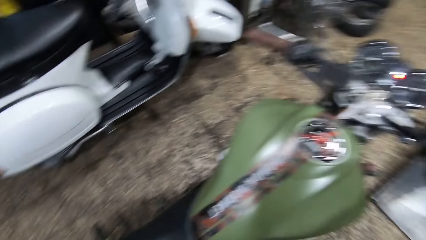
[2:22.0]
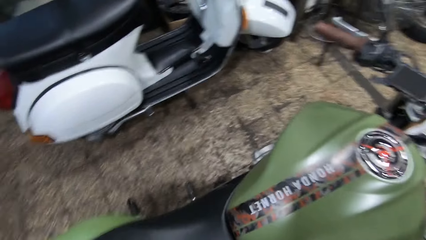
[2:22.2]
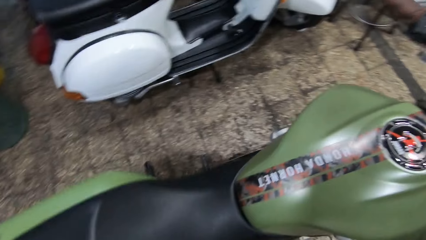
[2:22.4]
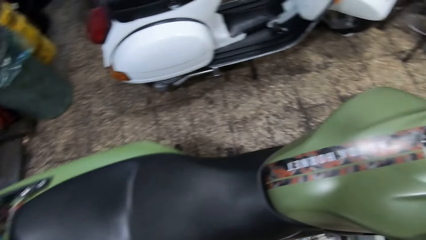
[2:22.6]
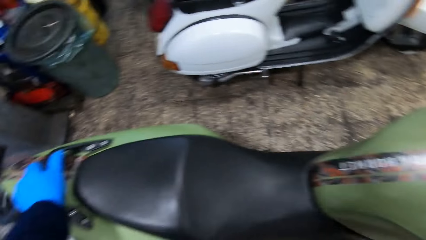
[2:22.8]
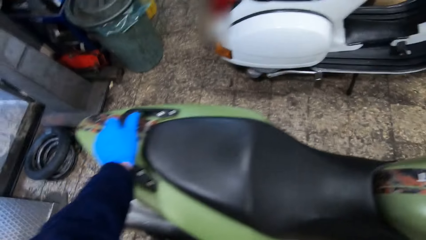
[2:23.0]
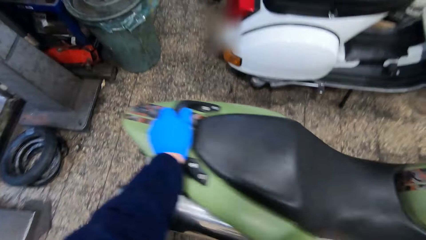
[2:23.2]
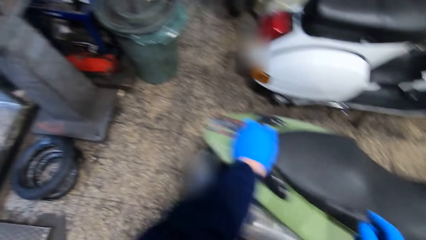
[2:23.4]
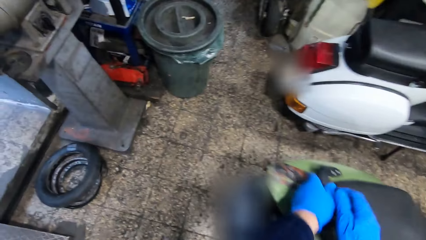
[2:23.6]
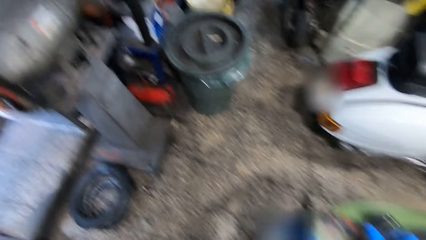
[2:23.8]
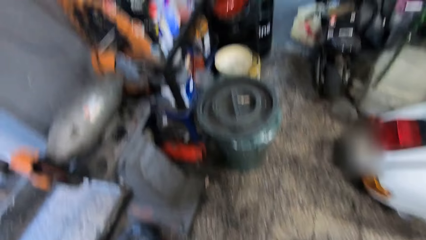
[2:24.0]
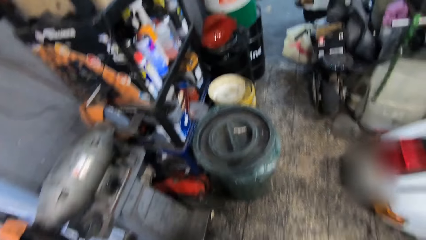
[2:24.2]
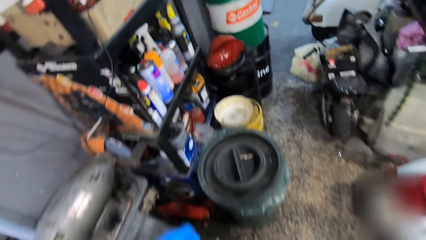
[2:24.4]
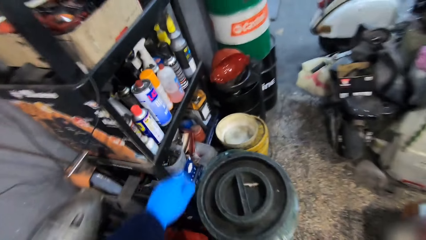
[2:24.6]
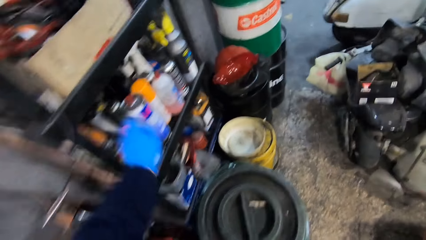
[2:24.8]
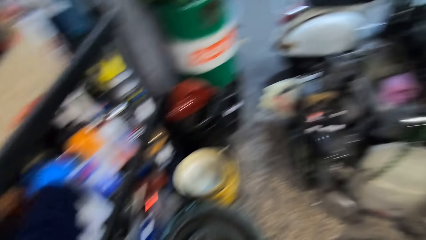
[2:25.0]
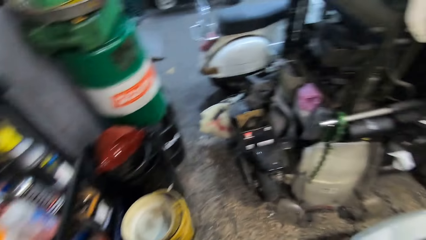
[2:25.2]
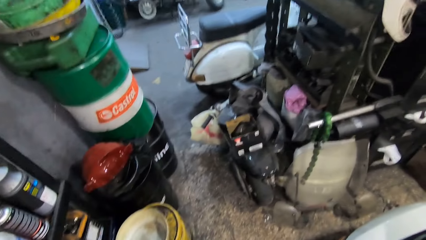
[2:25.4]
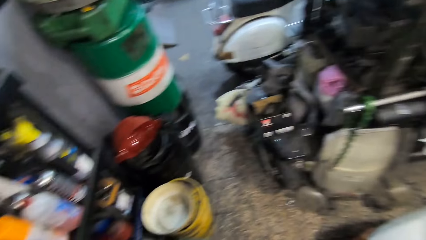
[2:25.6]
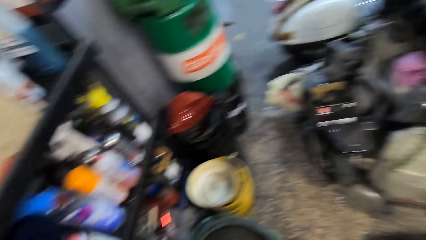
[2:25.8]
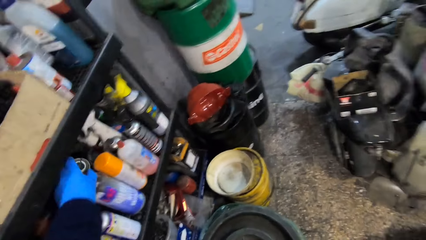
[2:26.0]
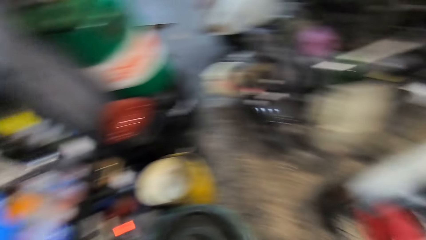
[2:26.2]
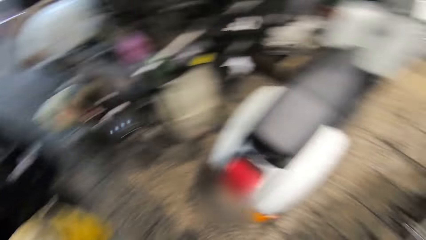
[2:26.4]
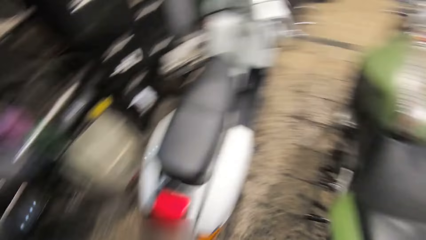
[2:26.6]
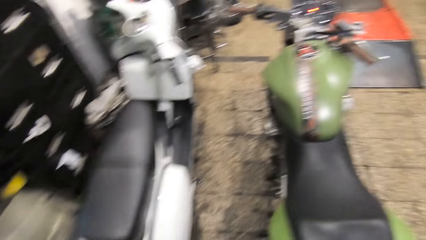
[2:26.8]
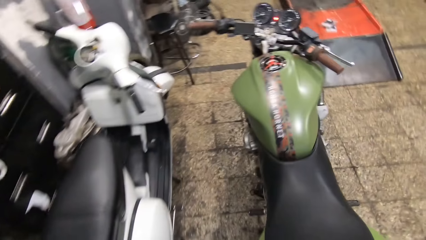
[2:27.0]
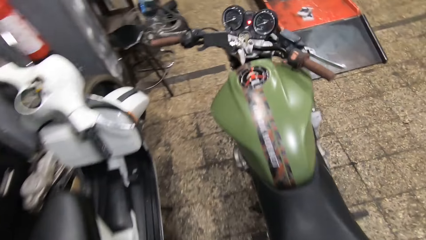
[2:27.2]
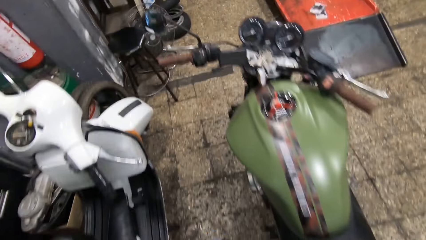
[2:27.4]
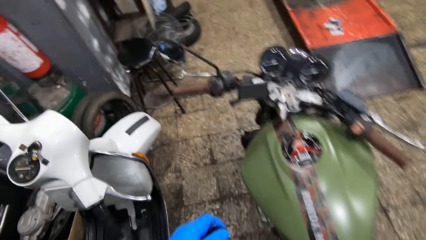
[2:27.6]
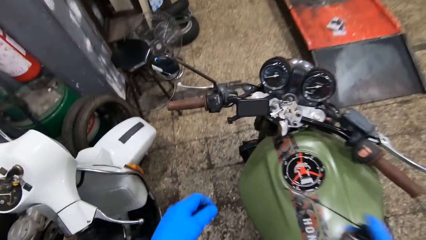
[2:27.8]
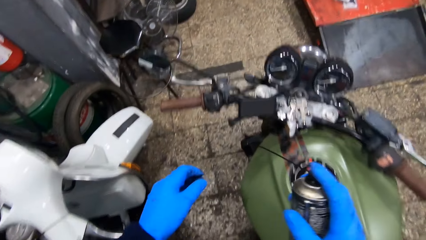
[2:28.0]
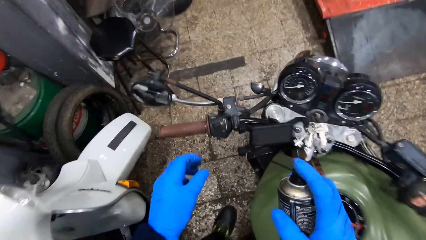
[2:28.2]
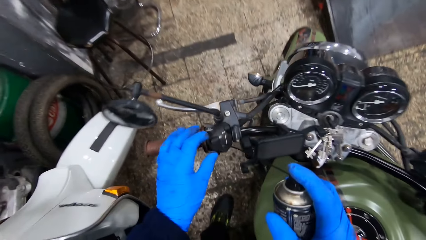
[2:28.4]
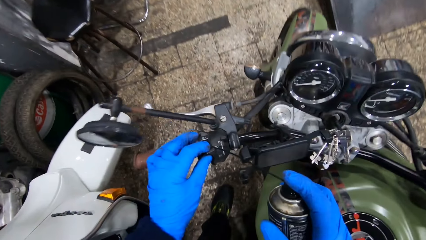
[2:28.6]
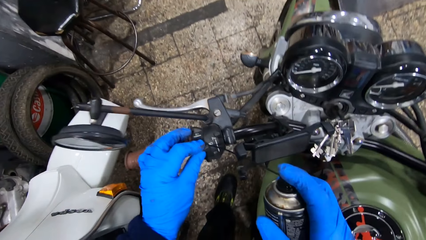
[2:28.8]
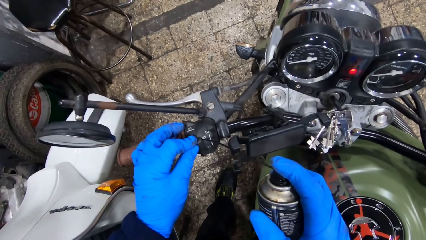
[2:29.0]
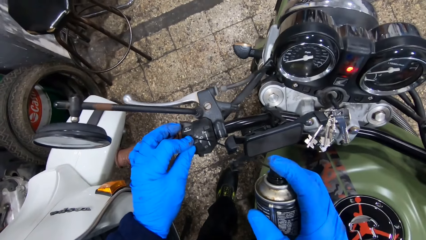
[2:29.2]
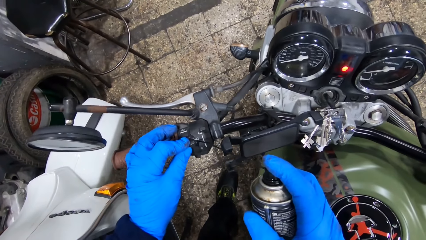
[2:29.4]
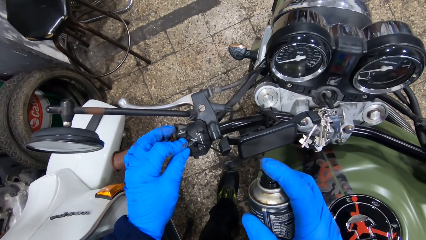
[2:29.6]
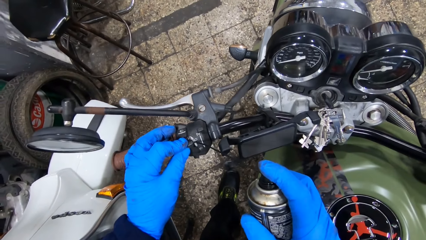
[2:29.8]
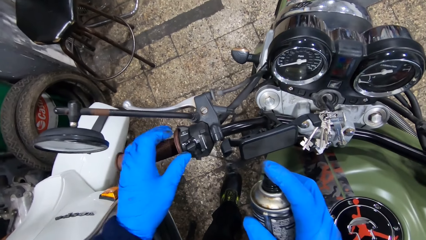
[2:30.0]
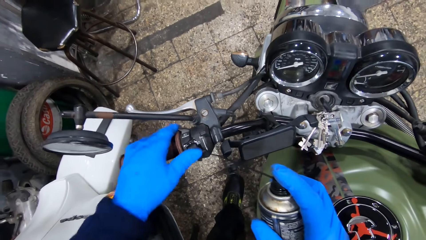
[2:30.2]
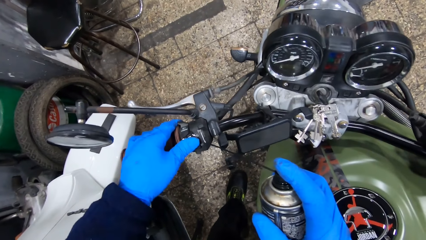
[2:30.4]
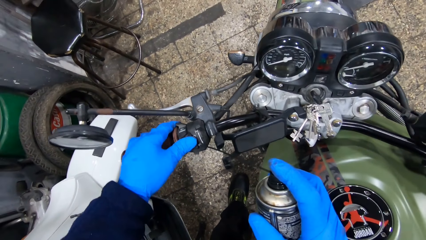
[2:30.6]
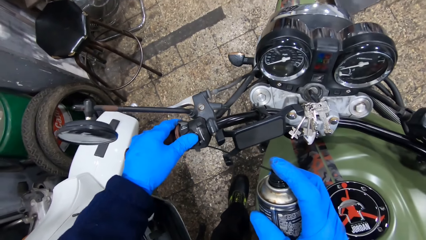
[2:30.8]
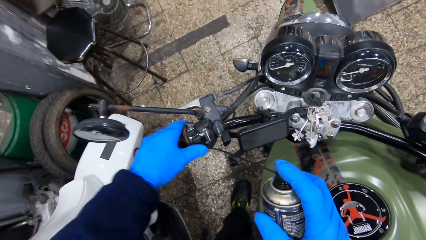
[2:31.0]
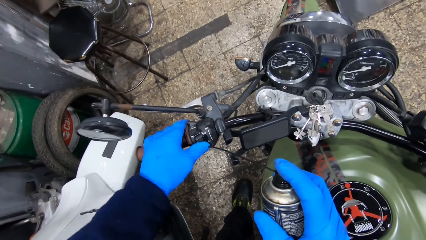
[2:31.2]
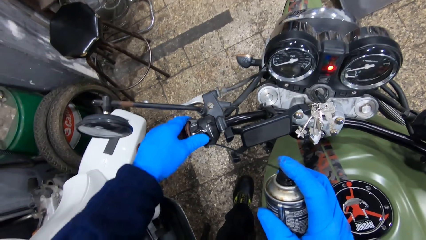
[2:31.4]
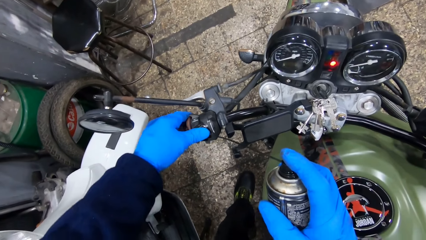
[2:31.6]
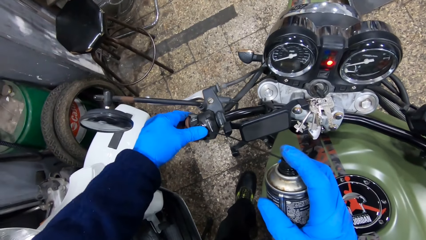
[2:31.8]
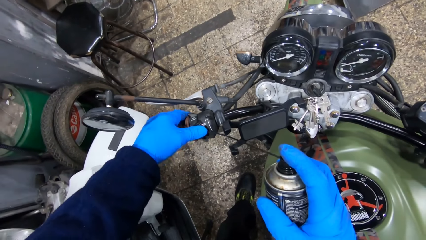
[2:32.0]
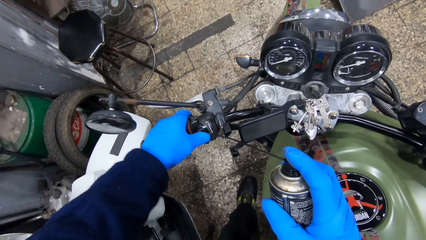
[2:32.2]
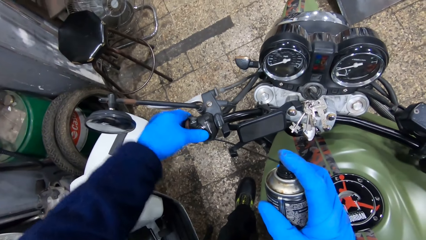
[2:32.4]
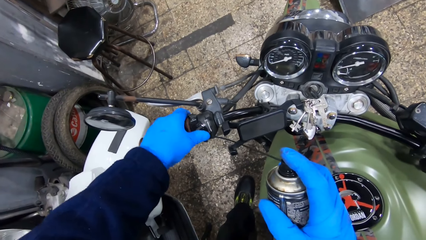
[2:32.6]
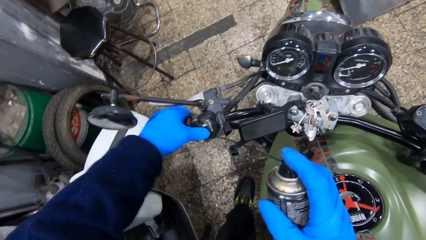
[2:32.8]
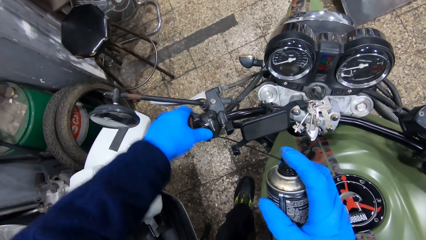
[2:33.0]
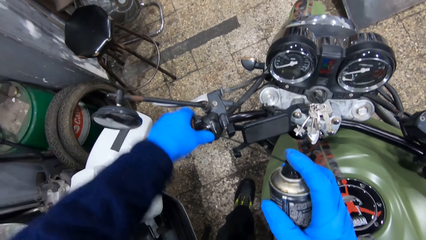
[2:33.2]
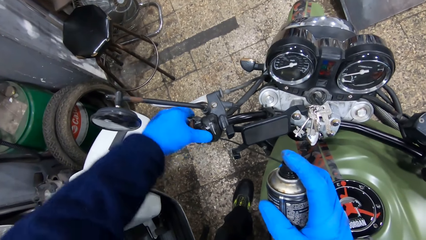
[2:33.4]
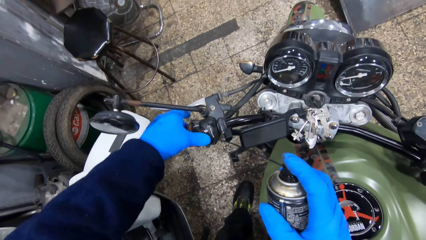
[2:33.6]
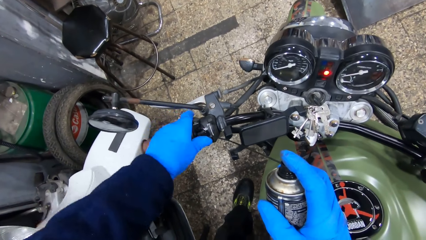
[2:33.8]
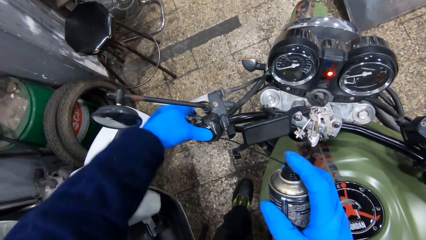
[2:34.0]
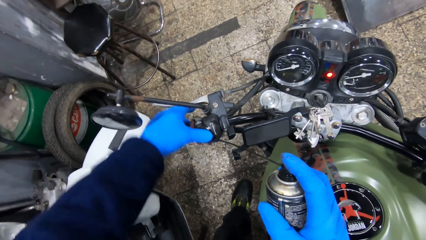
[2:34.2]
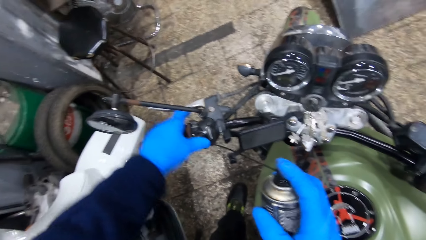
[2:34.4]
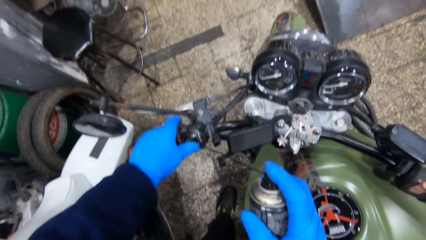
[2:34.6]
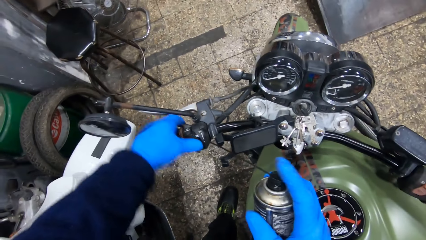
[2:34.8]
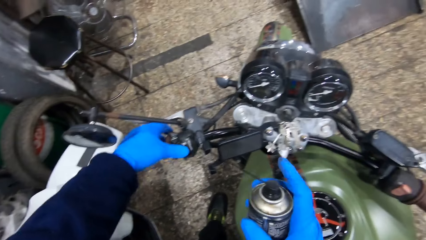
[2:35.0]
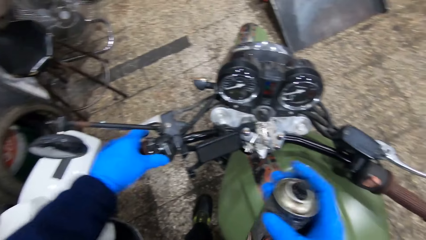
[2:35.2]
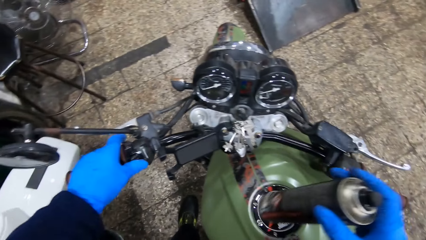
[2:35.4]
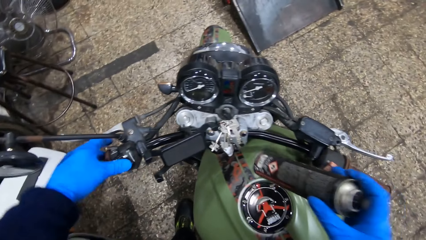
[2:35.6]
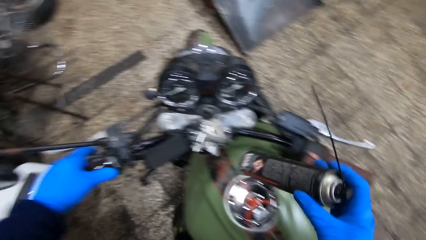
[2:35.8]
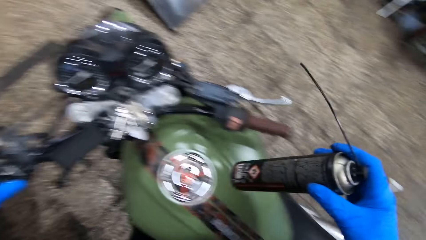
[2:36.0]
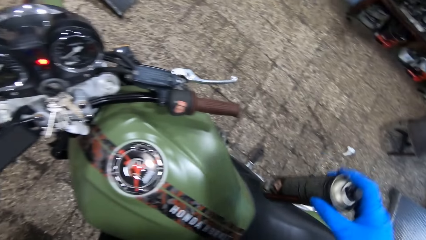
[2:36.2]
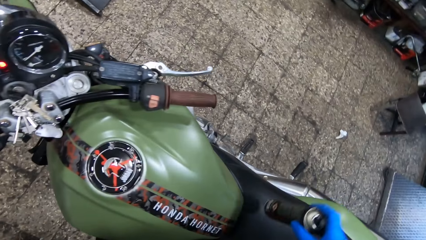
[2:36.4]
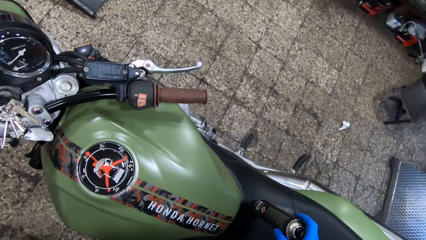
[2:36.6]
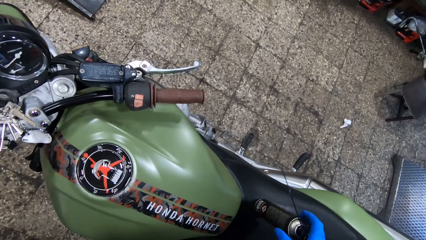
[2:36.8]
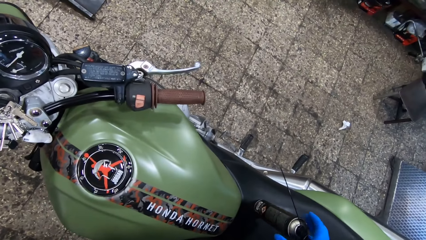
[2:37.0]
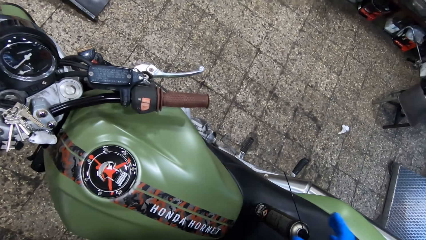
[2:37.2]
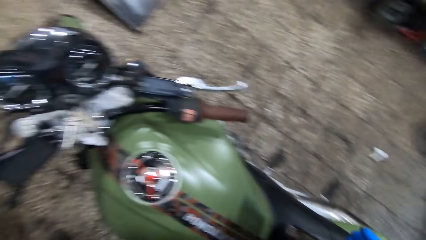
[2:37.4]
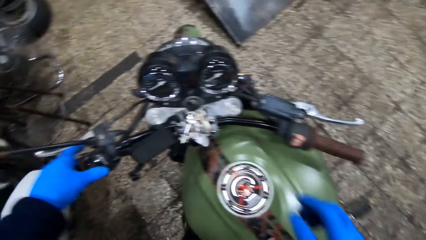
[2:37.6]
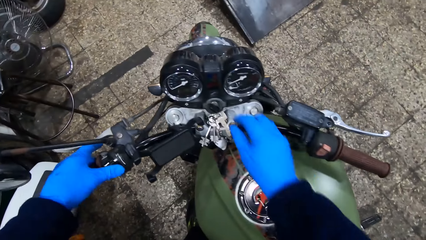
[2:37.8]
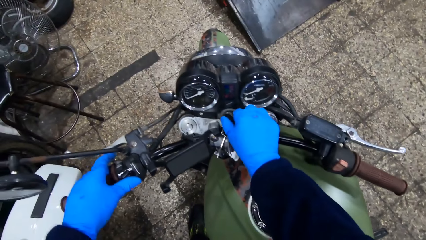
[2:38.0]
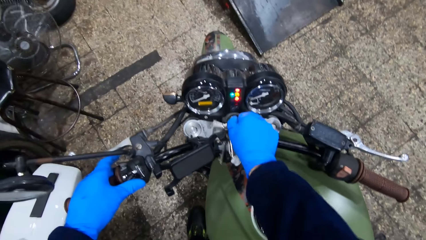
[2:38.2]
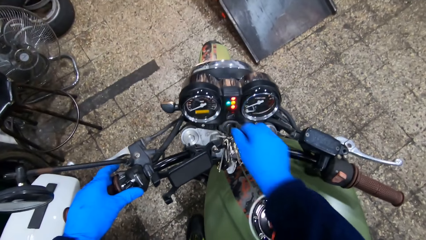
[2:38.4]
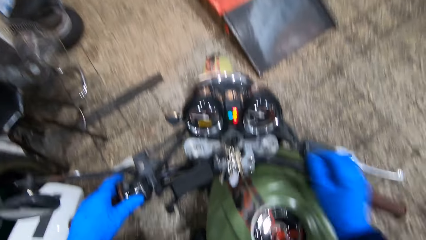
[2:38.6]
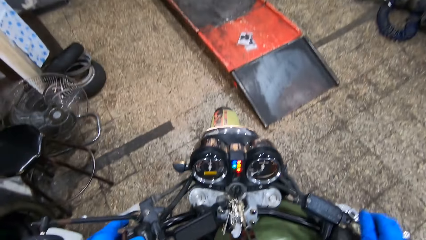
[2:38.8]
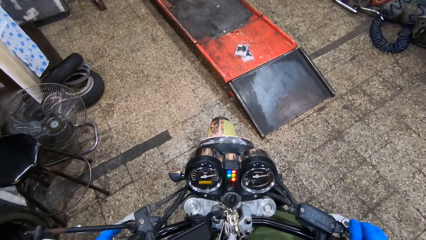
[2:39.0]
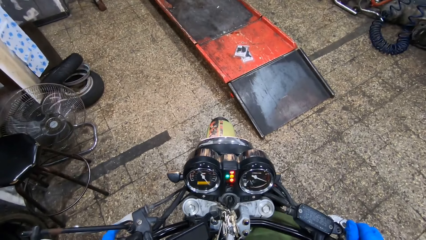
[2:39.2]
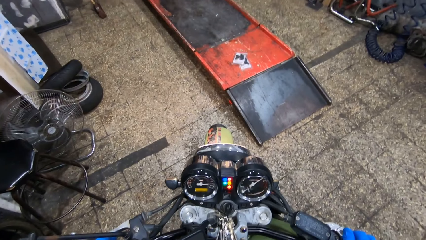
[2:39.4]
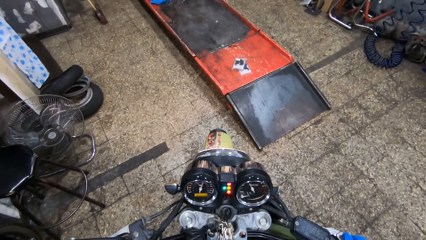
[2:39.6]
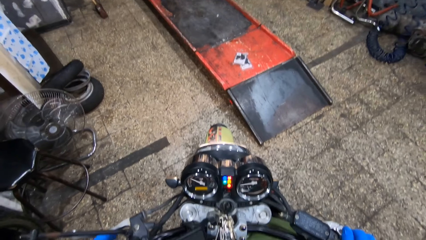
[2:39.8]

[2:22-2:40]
The camera wearer adjusts a motorbike in a garage. He picks up a spray lubricant from a shelf with his left hand. He walks around the garage. He sprays the headlight dip switch on the clutch lever on the motorcycle with the spray lubricant in his right hand. He touches the headlight dip switch on the clutch lever on the motorcycle with his right hand. He presses the headlight dip switch on the clutch lever on the motorcycle with his right hand. He adjusts a handle with his hand. He drops the lubricant spray on the motorcycle seat with his right hand. He starts the motorcycle with the keys.
